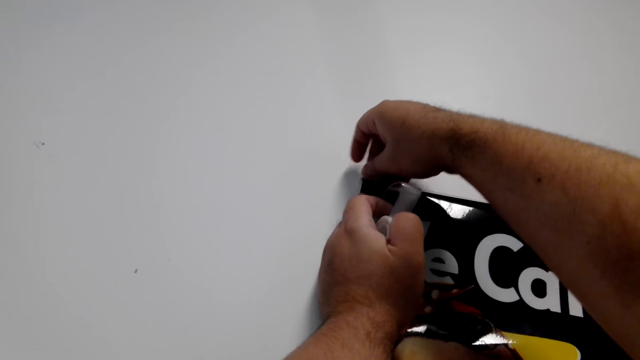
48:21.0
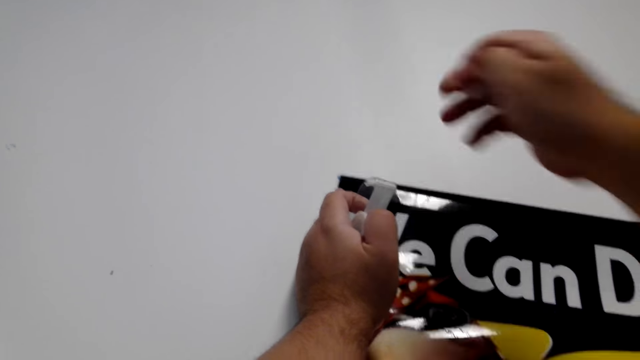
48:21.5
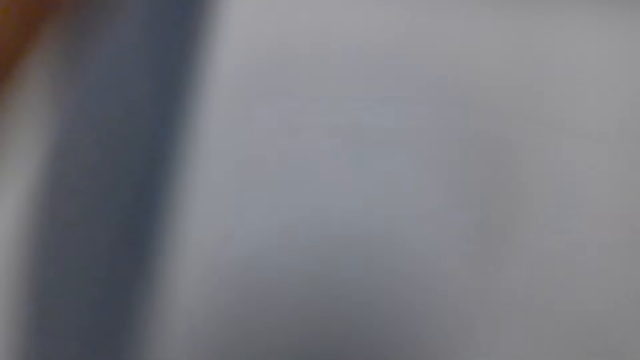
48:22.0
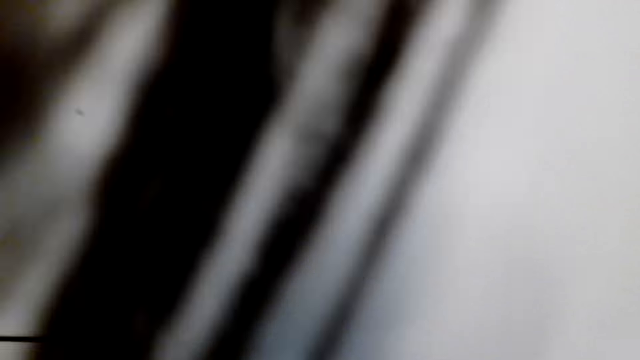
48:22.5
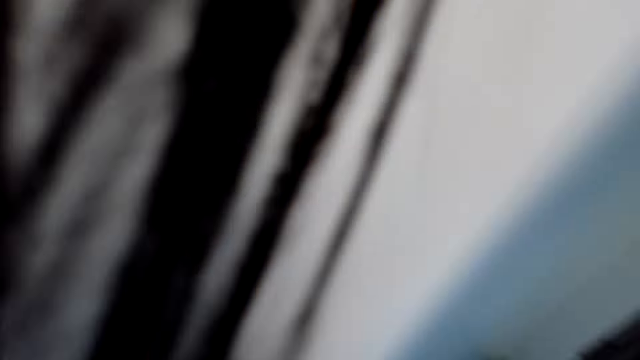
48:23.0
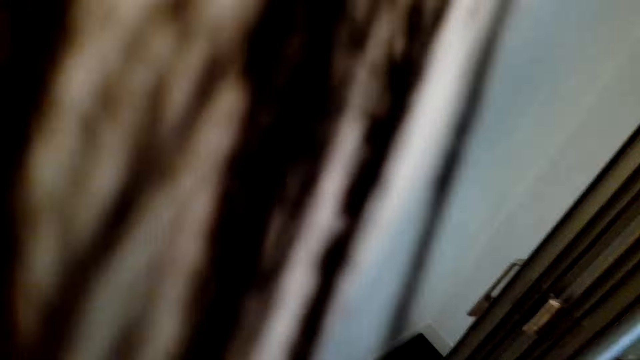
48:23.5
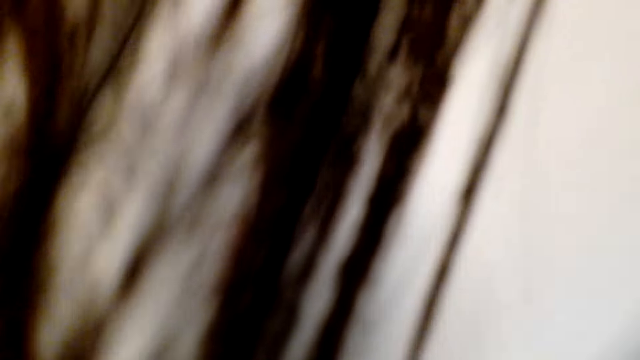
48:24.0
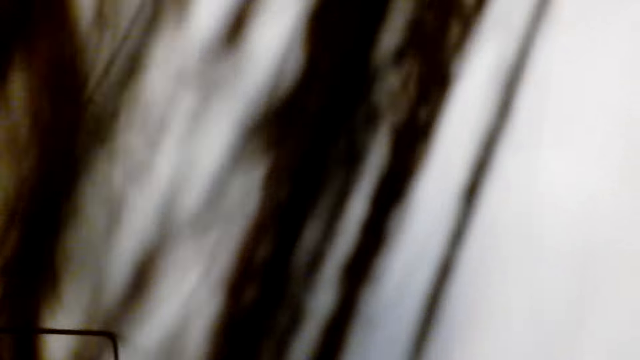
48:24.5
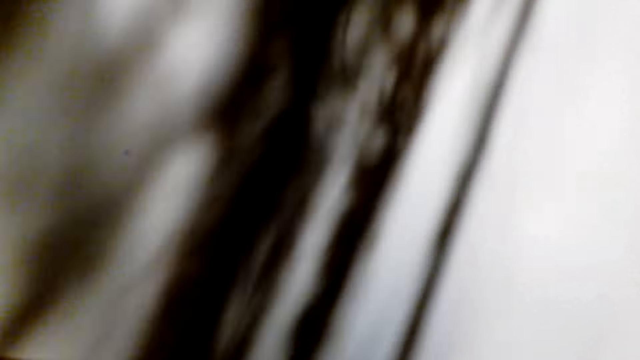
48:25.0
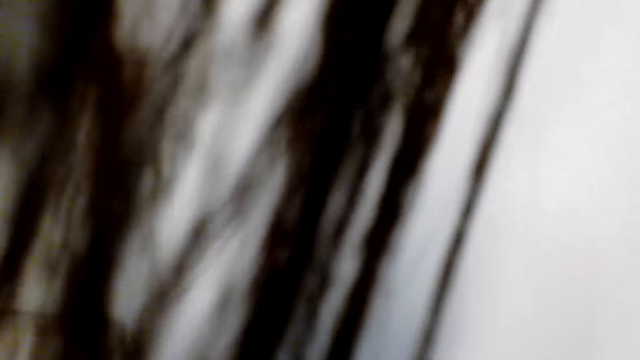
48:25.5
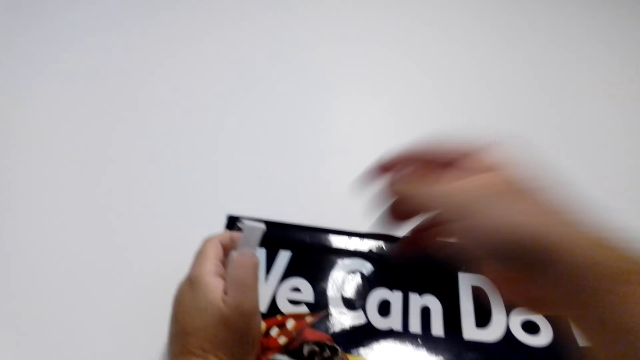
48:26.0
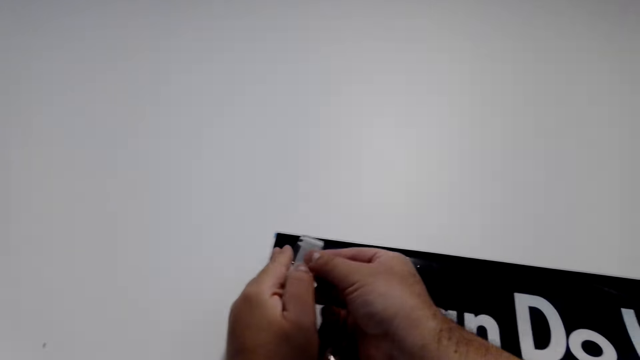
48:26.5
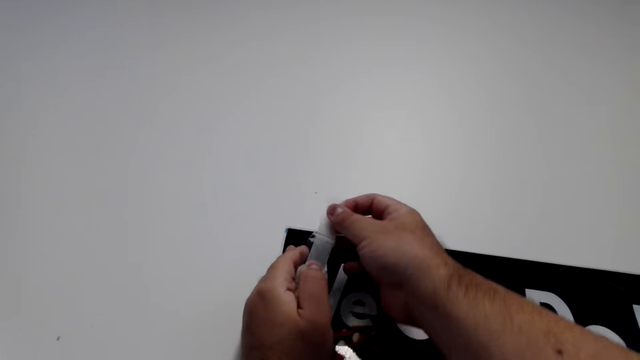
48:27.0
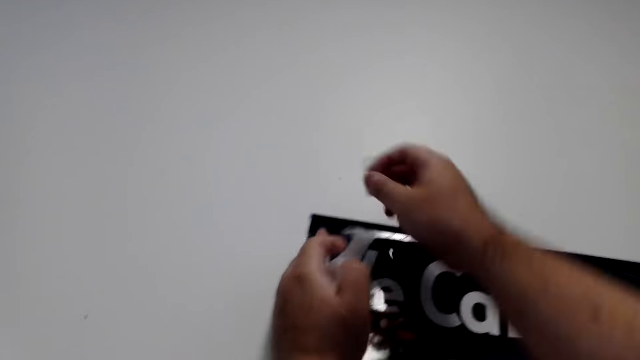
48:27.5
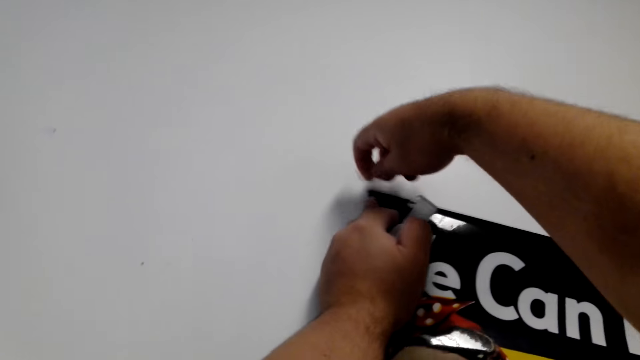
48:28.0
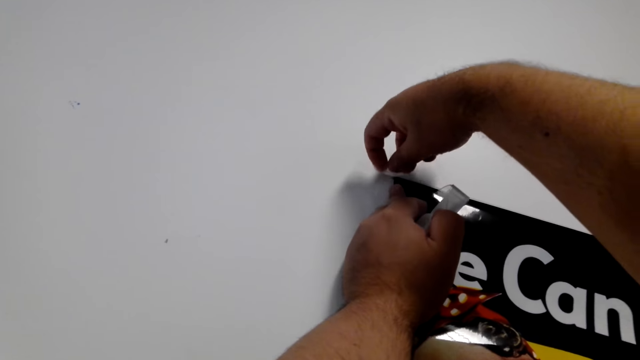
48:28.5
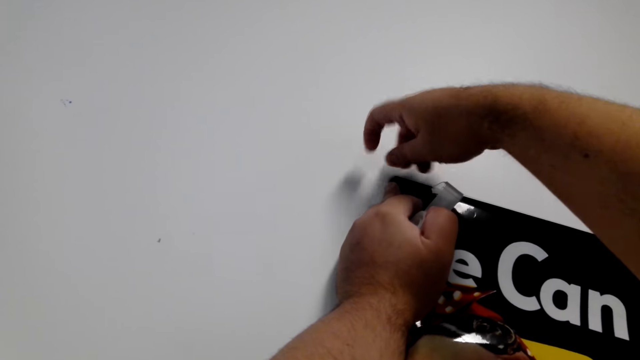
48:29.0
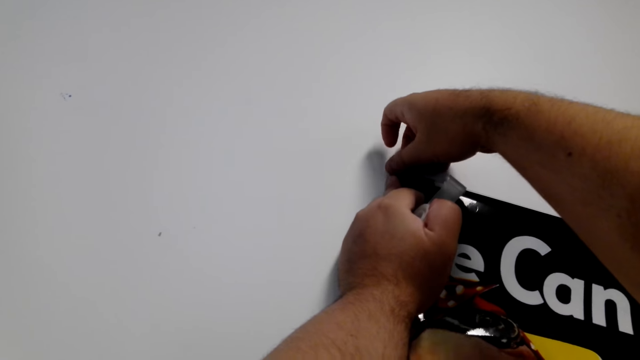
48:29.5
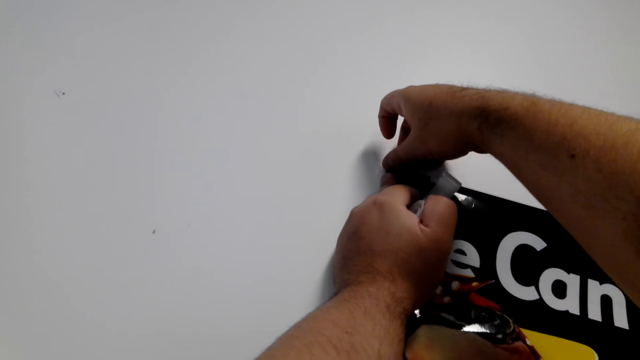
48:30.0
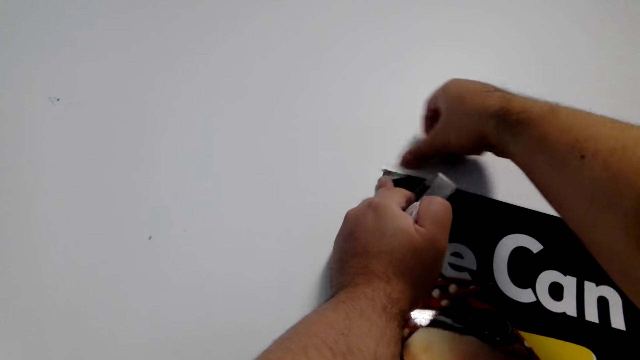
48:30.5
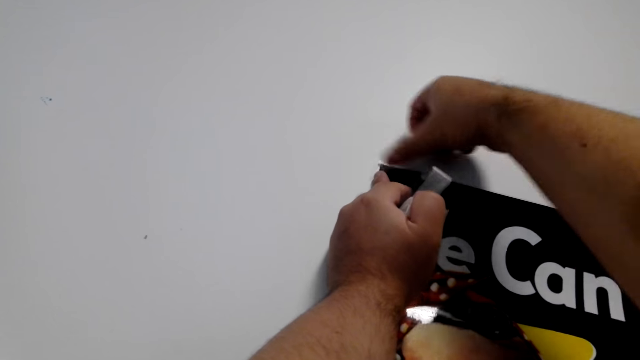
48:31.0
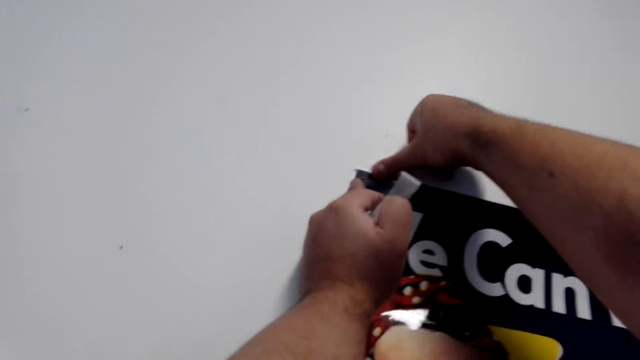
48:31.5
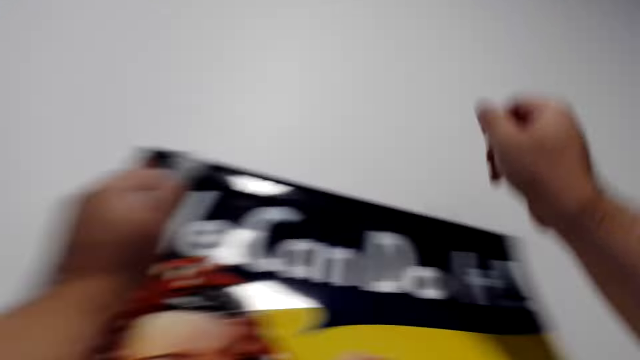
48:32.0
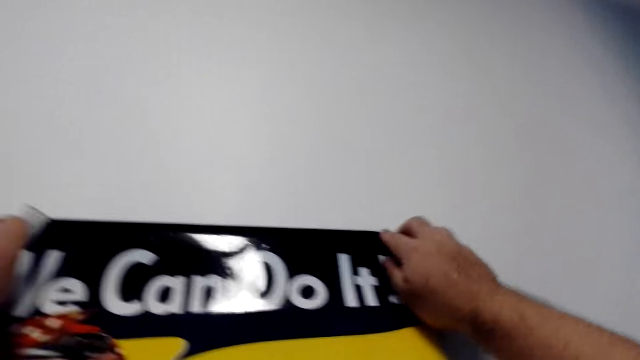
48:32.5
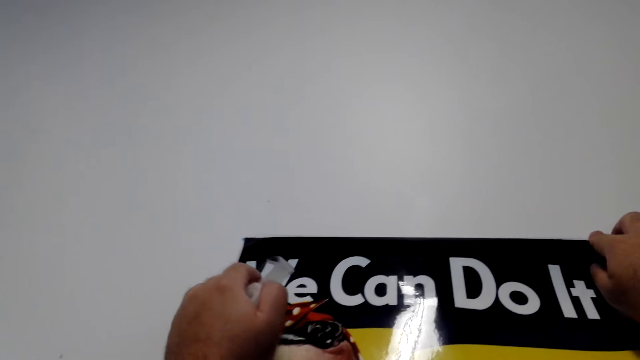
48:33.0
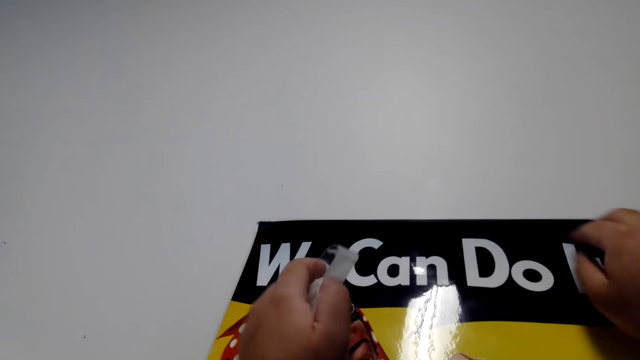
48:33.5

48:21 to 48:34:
The camera wearer removes tape from the canvas wallpaper. They hold the zero tape. They cut the tape. They stick the tape on the wallpaper.

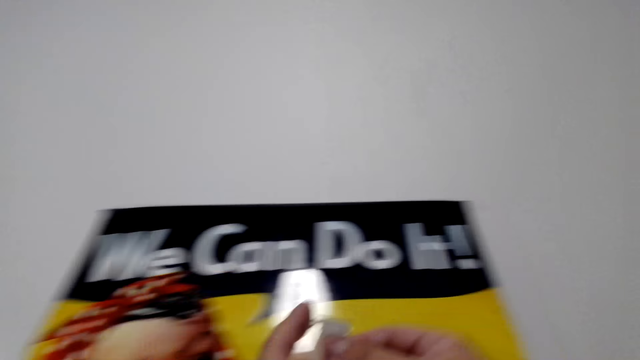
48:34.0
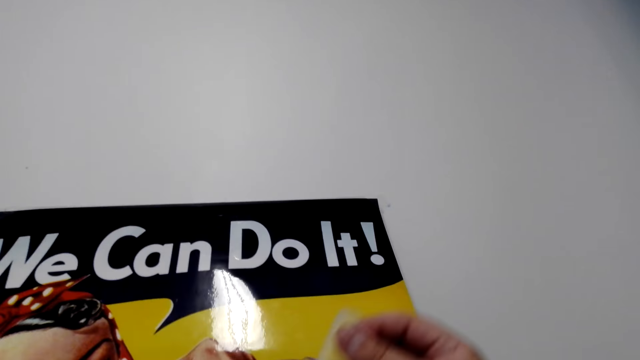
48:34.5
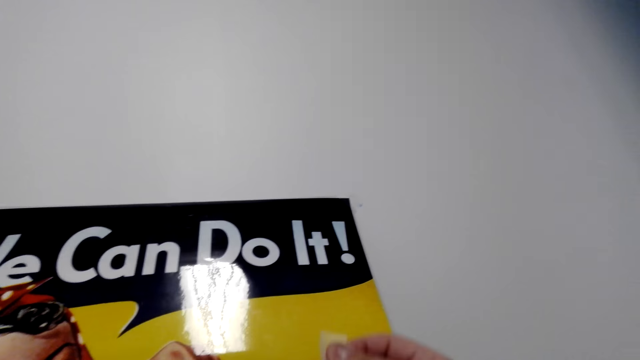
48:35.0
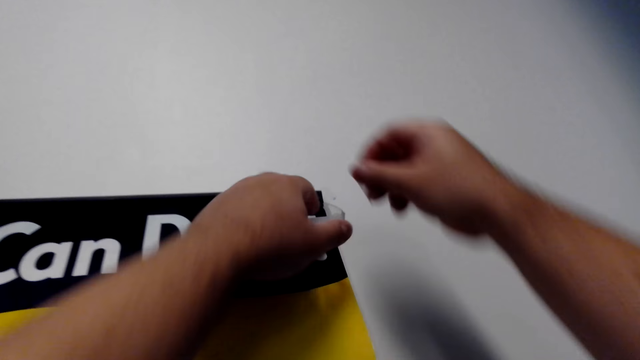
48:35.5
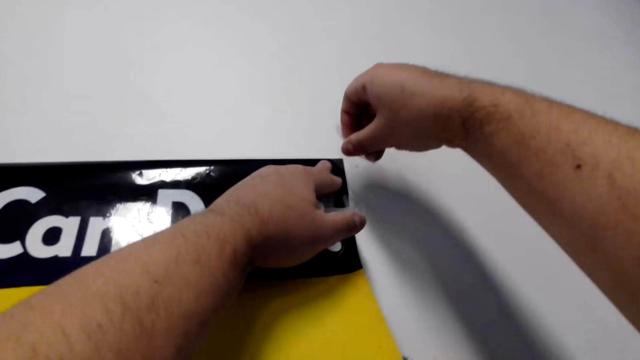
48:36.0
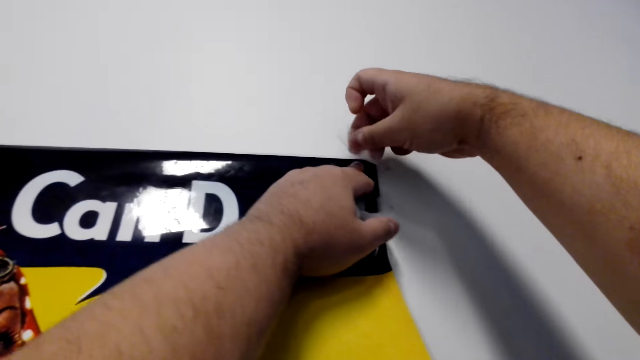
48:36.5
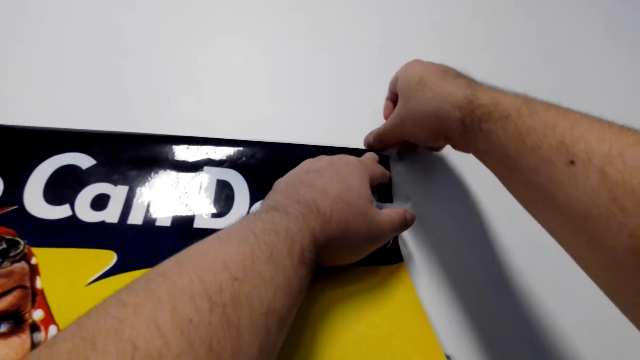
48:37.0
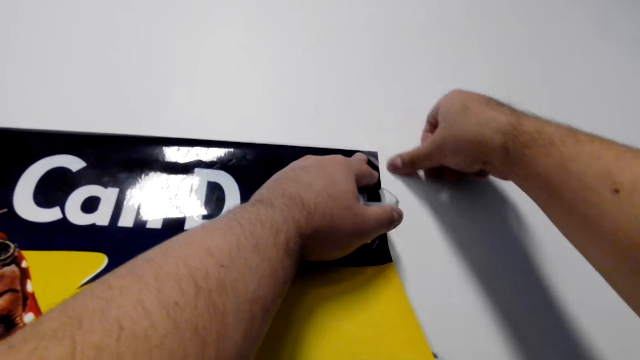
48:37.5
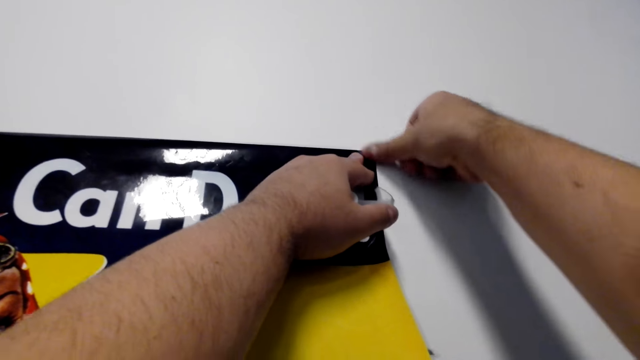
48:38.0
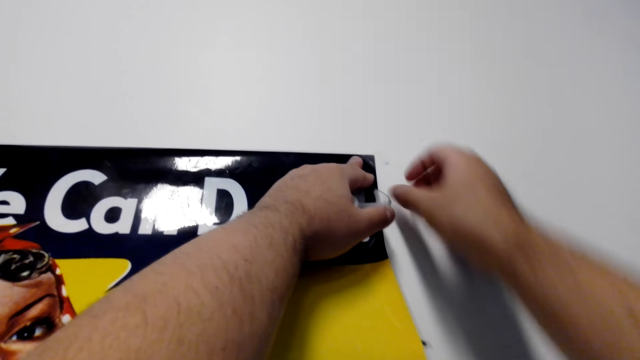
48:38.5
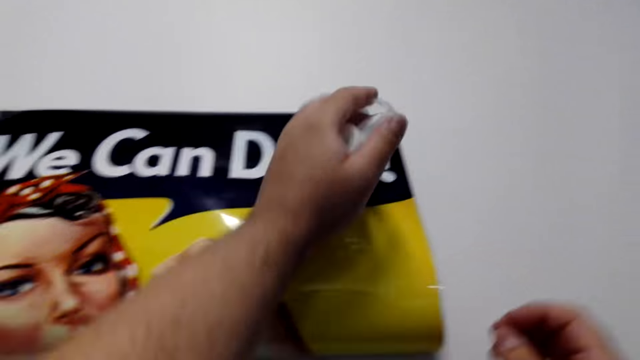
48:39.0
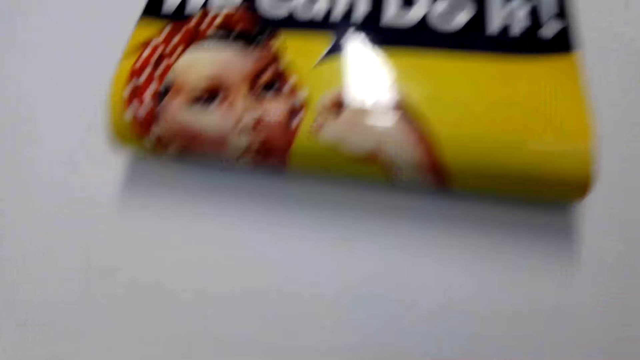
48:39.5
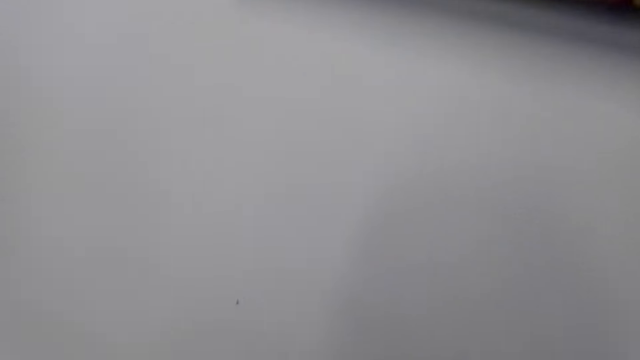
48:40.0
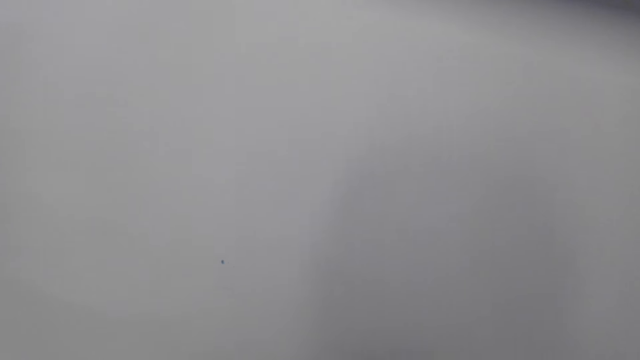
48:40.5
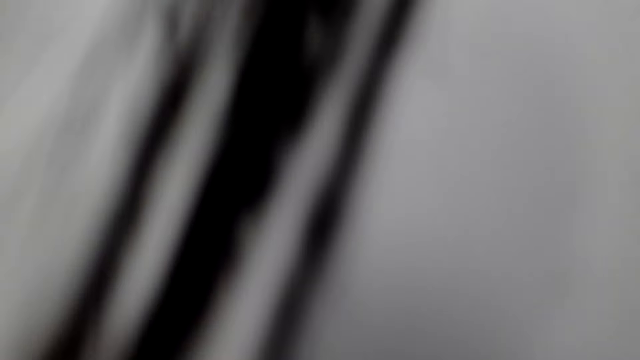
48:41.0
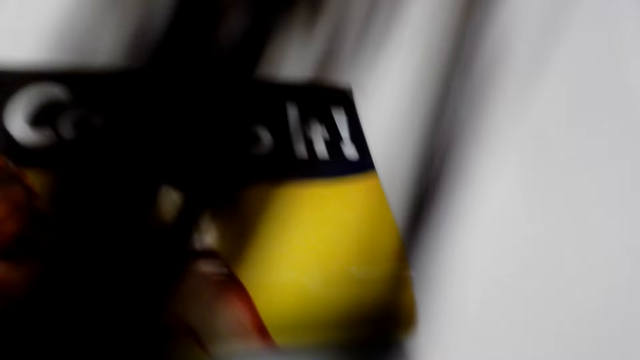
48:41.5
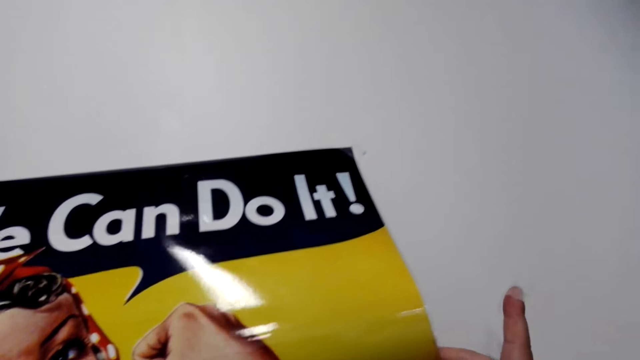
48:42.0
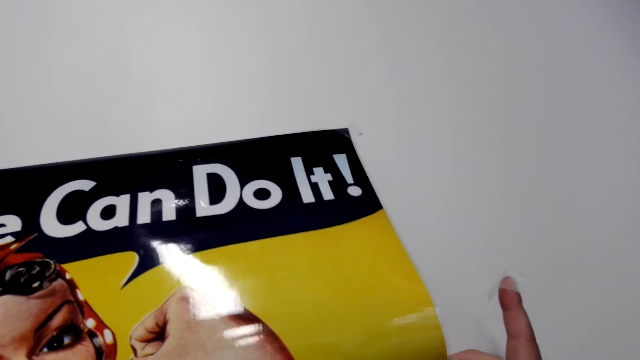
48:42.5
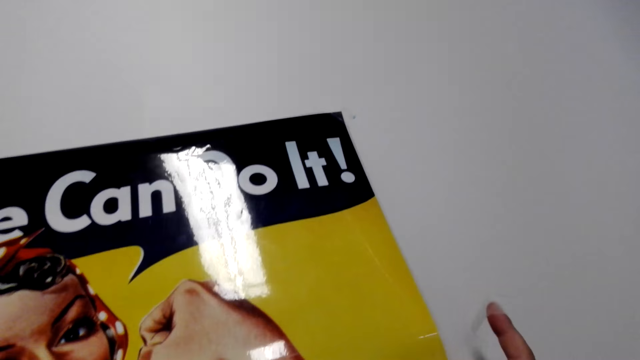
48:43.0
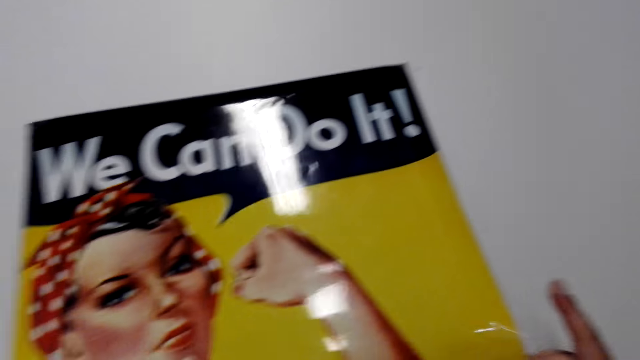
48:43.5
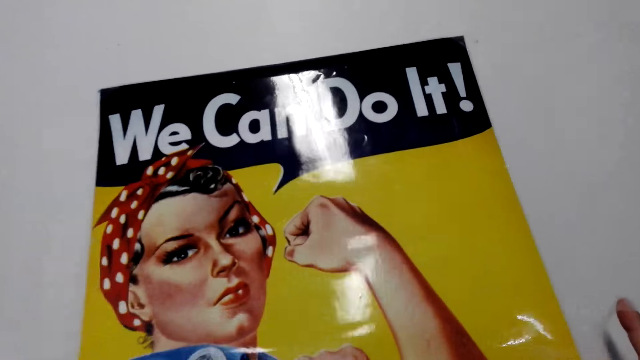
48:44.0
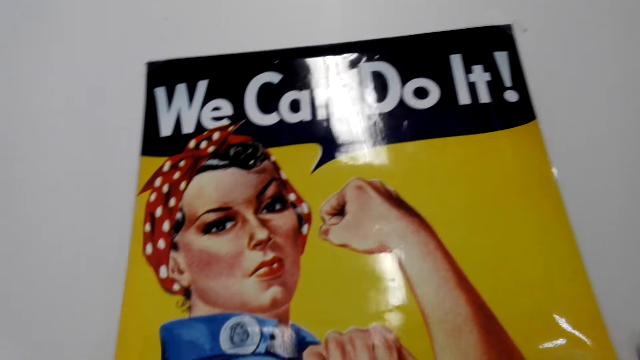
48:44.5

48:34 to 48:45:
The camera wearer cuts tape. They stick the tape on the wallpaper. They hold the photo. They look around. They hold the tape in hand.
